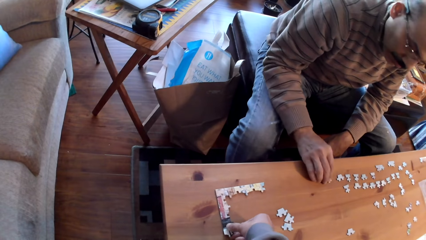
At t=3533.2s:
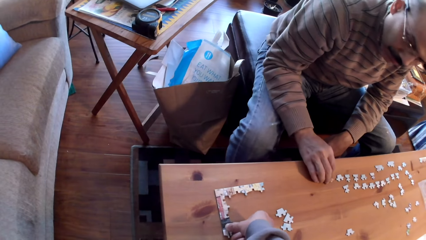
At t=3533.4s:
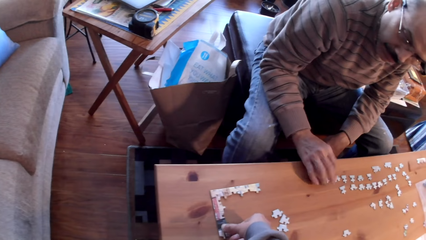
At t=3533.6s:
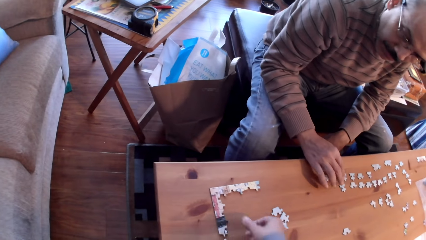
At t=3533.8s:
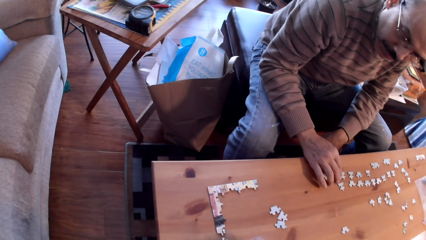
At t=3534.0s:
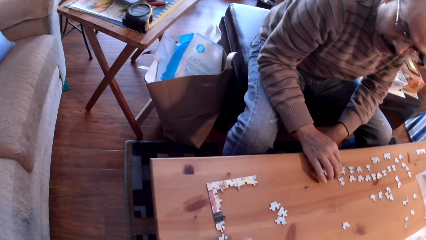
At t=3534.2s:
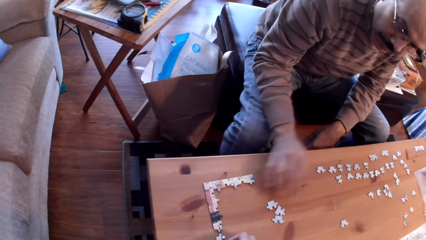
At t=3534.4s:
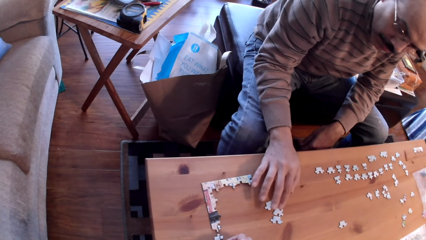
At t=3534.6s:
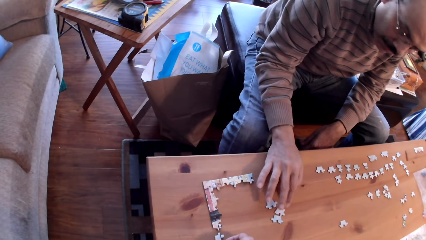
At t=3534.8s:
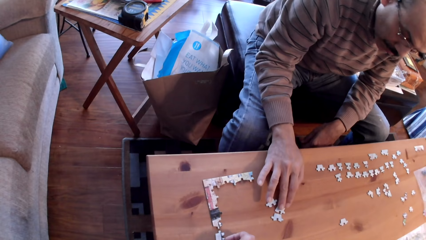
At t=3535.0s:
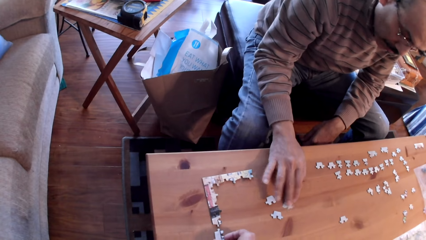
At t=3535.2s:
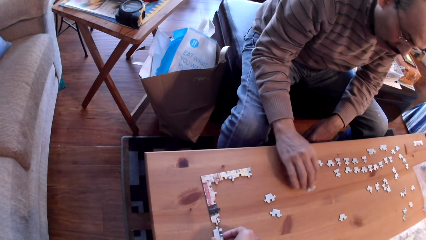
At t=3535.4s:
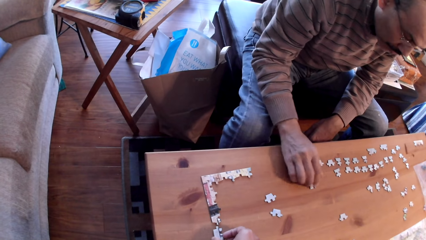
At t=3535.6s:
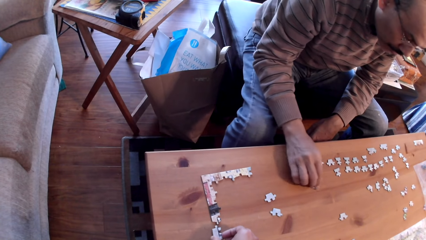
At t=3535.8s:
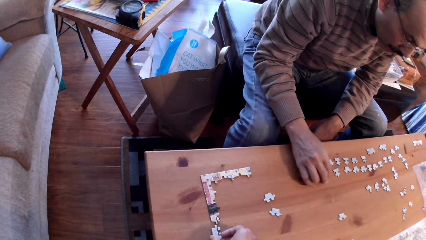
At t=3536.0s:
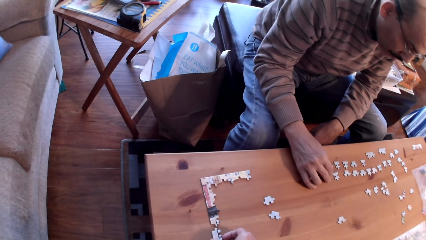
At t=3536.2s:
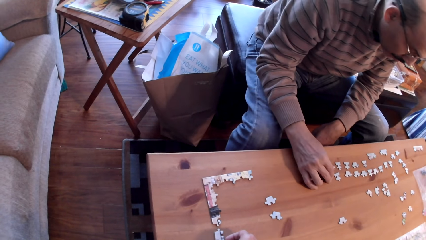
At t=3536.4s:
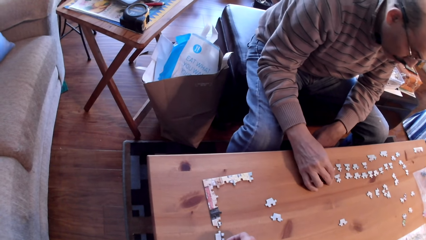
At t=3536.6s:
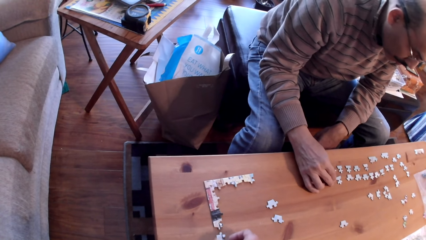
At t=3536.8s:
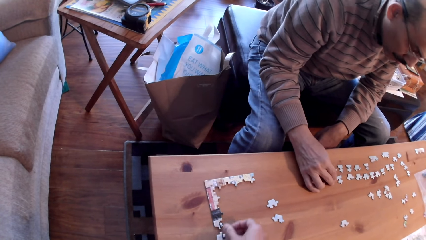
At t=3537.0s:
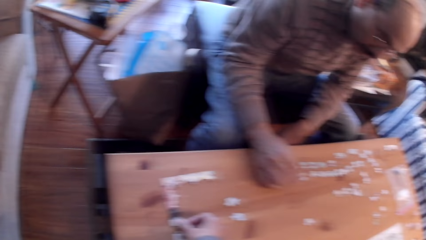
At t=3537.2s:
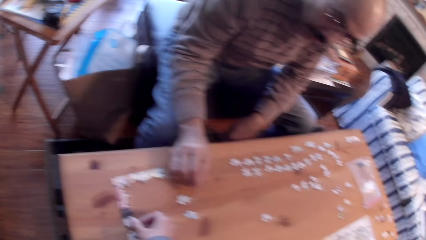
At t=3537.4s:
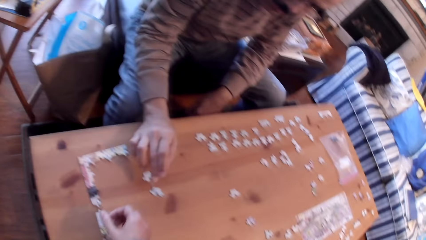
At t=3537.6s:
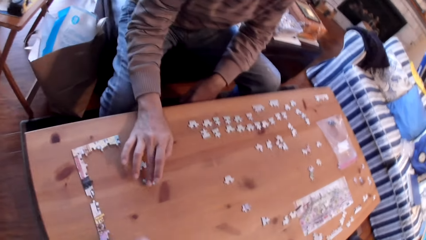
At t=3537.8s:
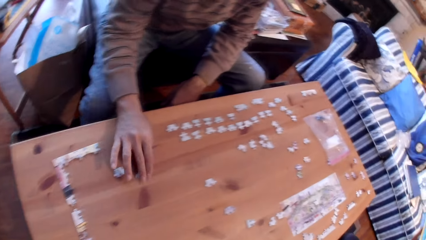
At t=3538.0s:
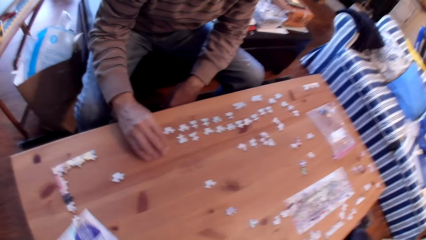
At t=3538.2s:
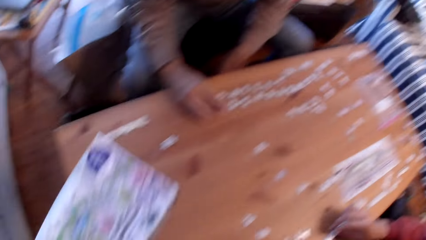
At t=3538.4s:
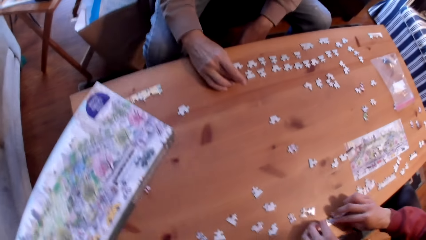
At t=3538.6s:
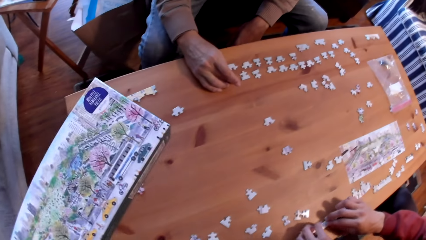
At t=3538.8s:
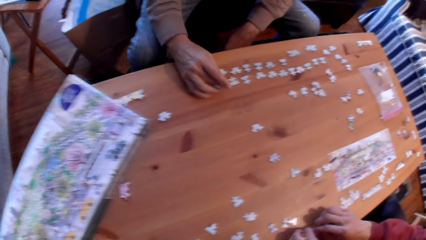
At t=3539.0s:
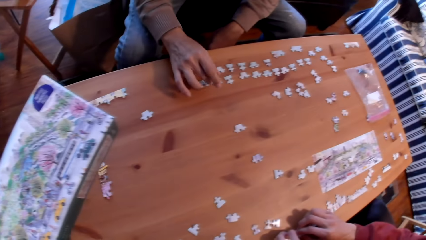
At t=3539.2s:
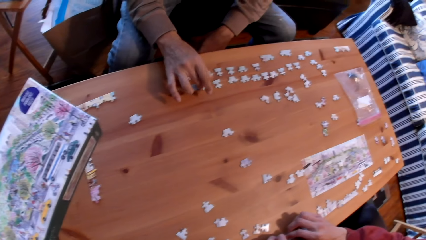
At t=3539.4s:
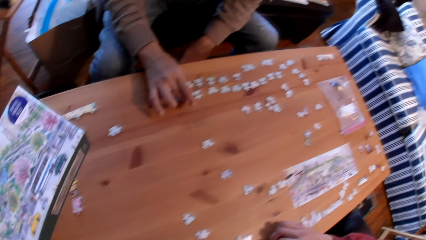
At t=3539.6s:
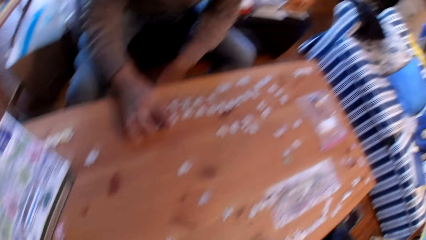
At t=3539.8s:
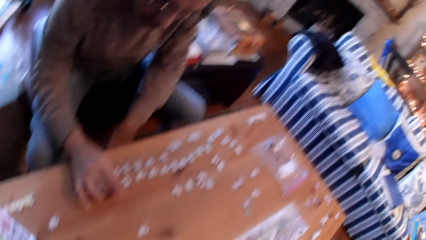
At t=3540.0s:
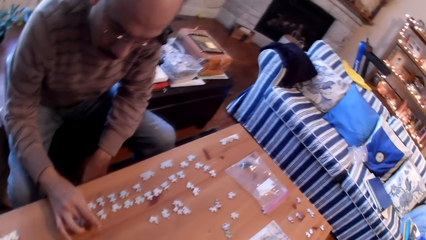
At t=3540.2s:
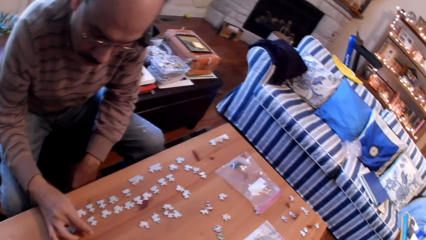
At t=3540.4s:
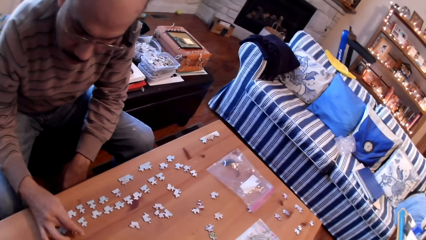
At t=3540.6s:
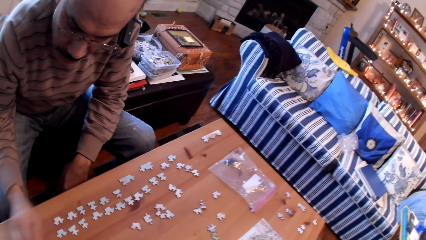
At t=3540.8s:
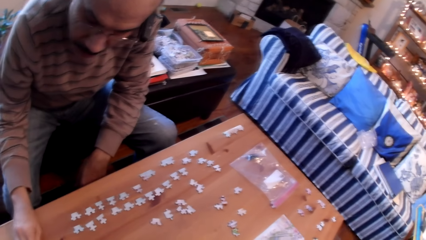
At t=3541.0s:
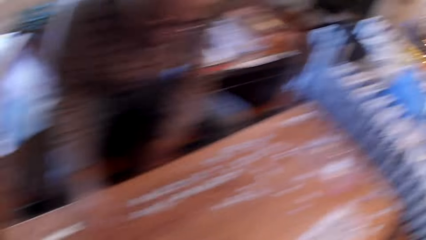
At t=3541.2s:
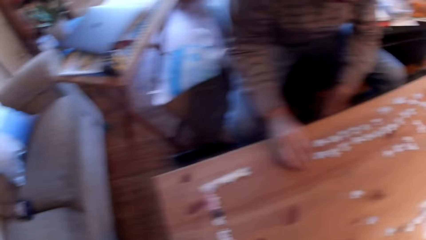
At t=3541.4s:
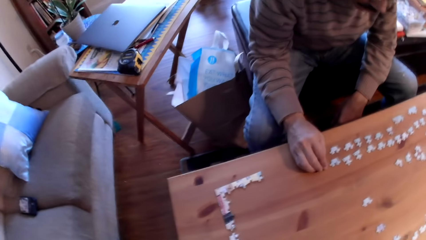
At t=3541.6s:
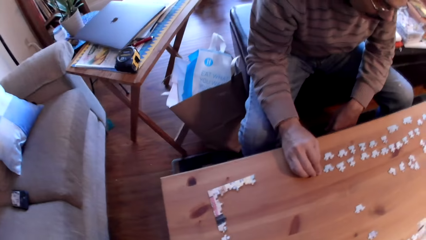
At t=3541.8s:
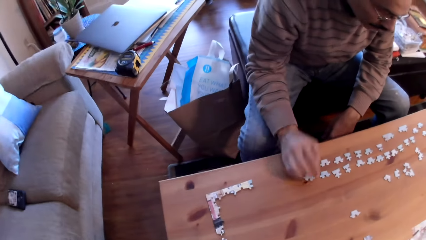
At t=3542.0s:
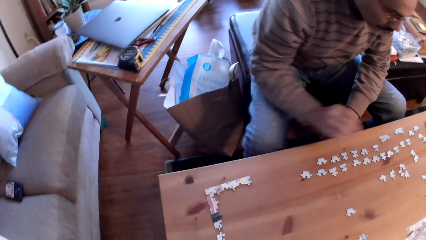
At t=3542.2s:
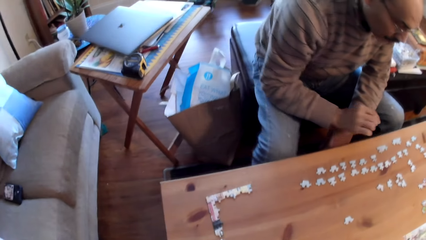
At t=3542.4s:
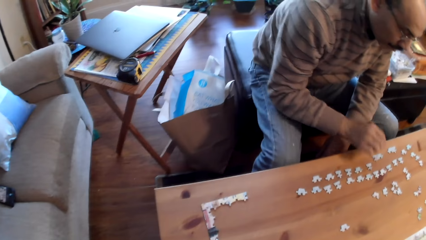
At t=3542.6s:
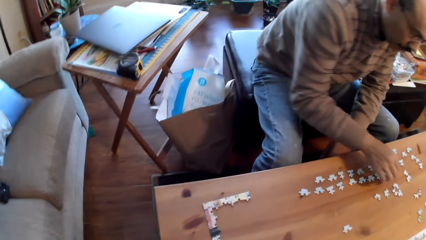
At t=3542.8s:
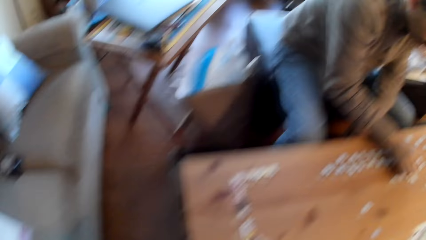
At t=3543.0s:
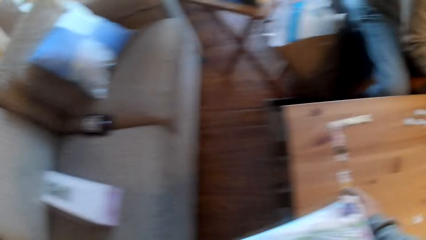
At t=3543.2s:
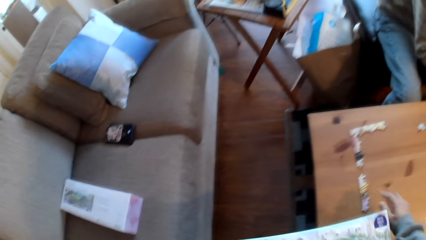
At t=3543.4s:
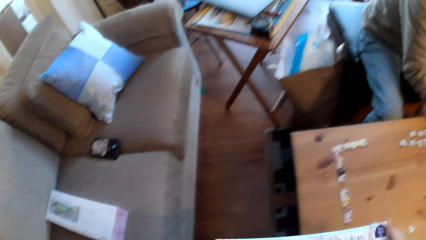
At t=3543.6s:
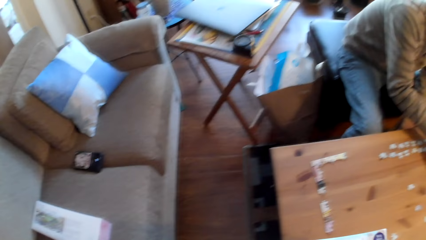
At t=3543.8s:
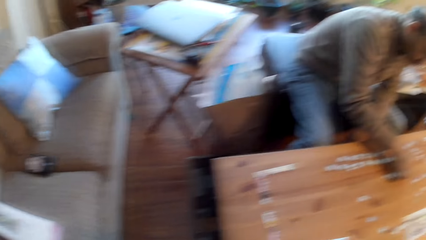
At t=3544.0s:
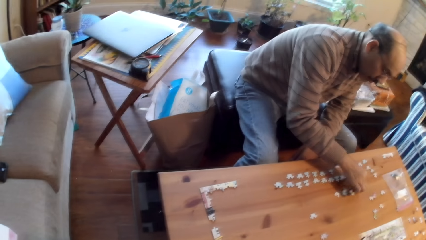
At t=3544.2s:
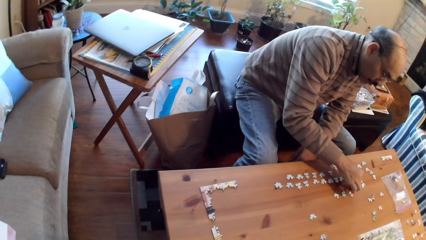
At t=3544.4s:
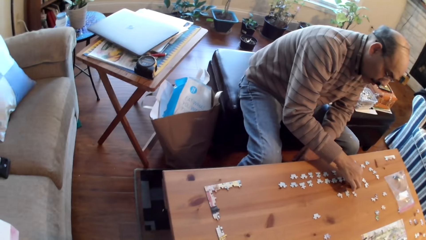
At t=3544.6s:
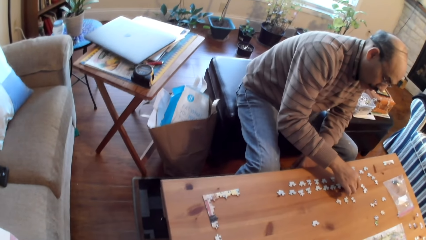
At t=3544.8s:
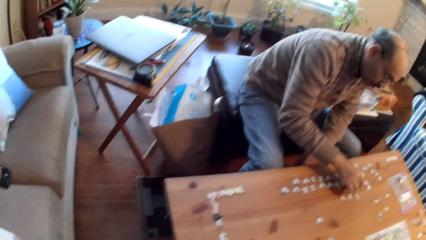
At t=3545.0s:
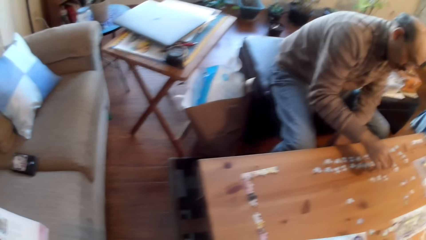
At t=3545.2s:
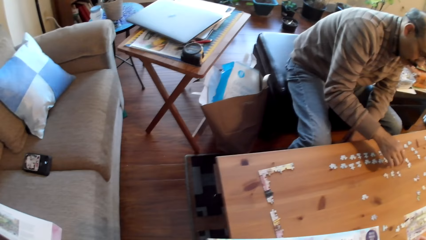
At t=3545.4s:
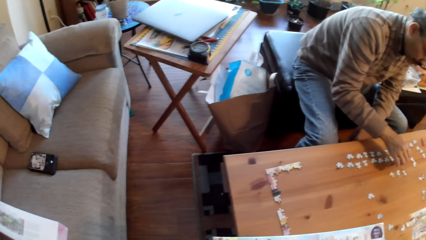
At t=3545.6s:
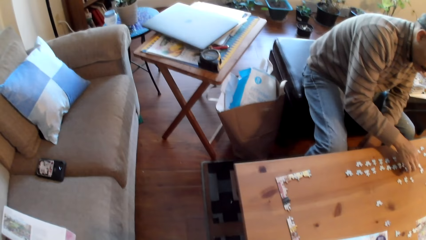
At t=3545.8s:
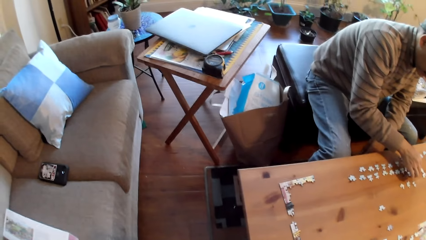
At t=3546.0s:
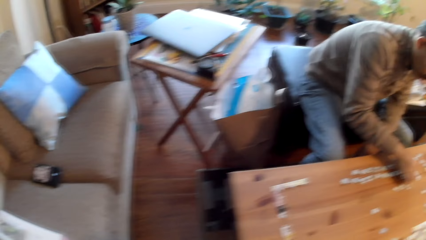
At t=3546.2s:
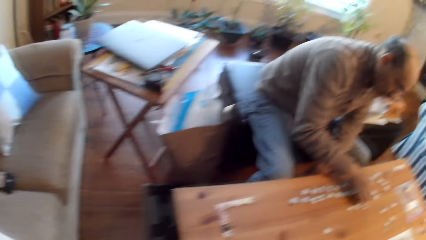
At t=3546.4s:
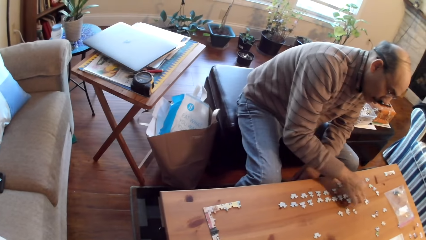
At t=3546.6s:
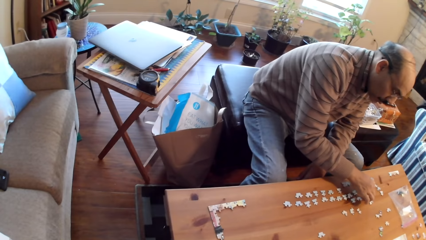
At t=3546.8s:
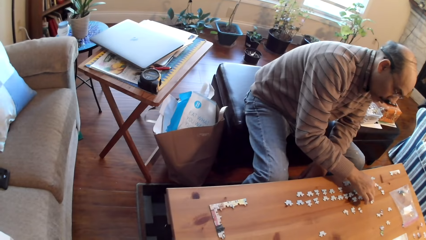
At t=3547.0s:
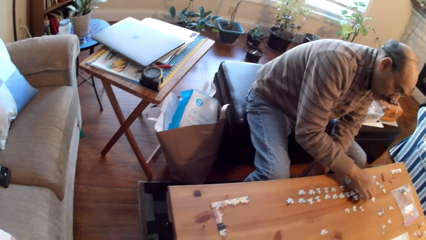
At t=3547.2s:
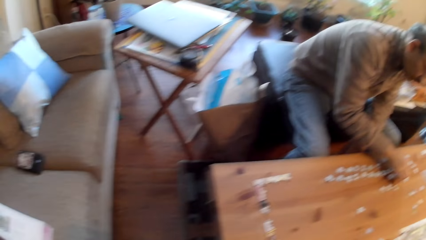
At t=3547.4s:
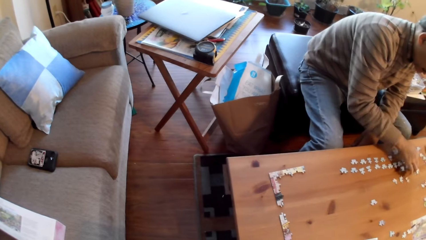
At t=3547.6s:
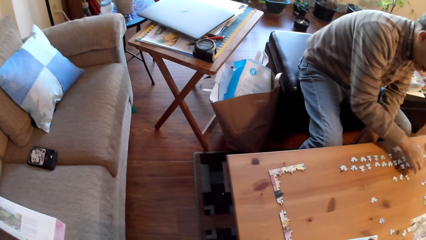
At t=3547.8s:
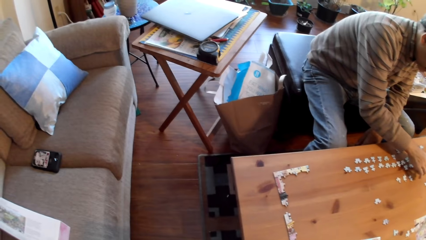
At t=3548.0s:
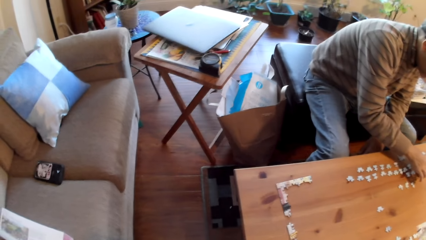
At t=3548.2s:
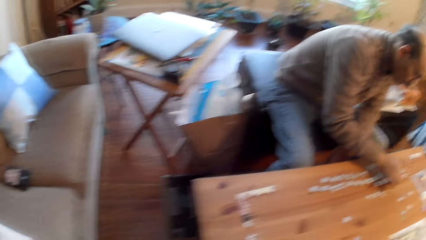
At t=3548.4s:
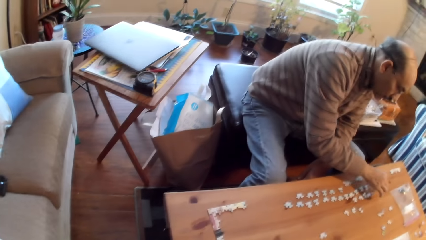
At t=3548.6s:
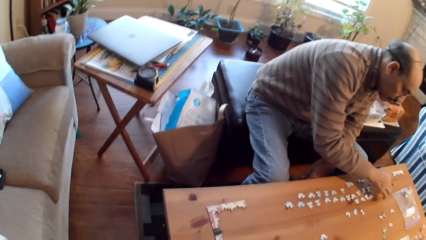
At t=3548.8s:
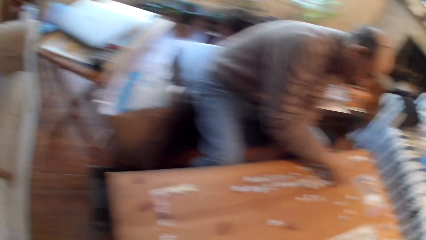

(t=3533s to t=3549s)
A man arranges cards on the table. The camera wearer lifts a puzzle game box. The man arranges puzzle cards. The camera wearer holds the box. They pick up a puzzle card.
